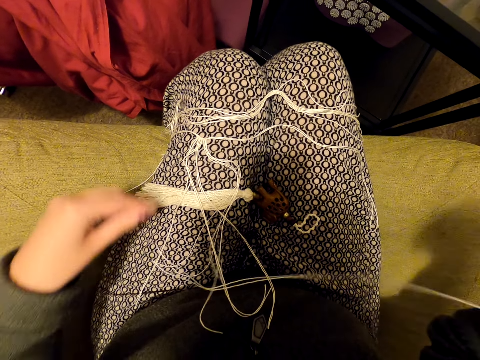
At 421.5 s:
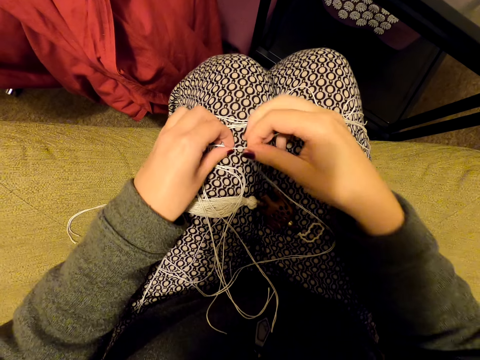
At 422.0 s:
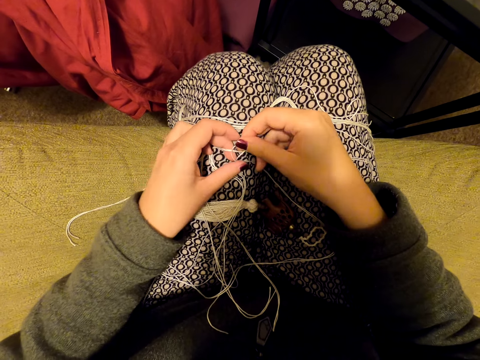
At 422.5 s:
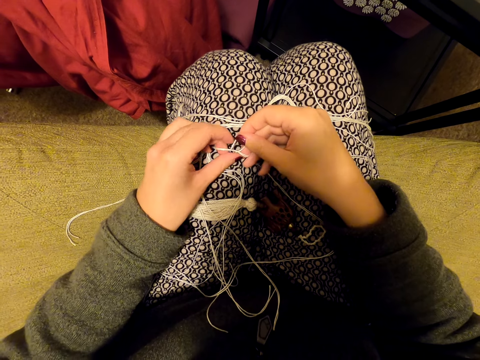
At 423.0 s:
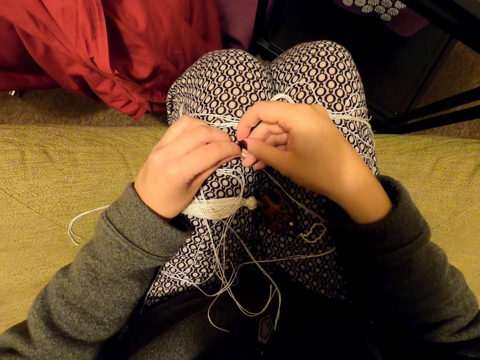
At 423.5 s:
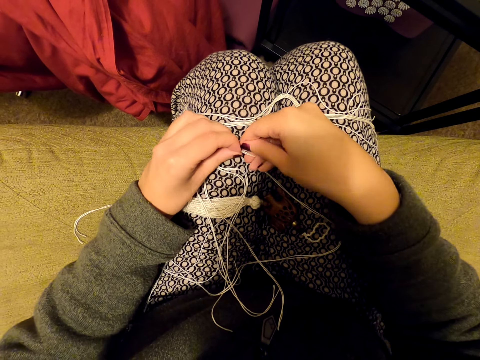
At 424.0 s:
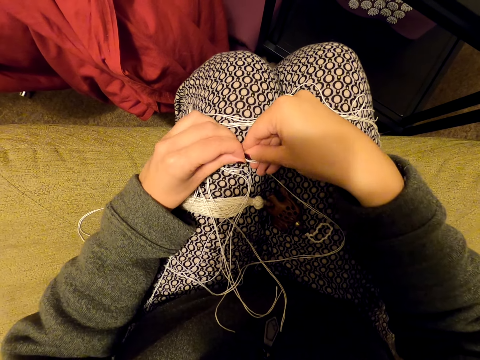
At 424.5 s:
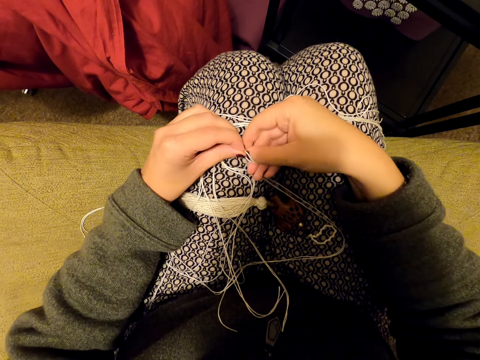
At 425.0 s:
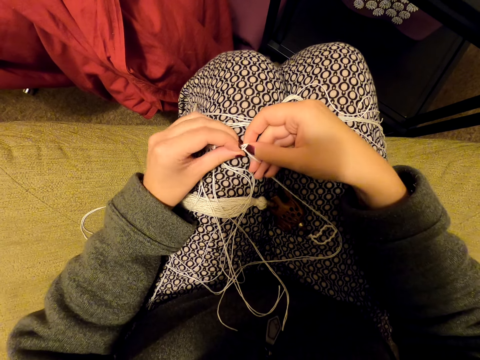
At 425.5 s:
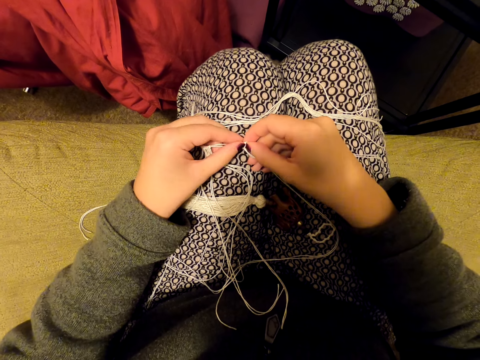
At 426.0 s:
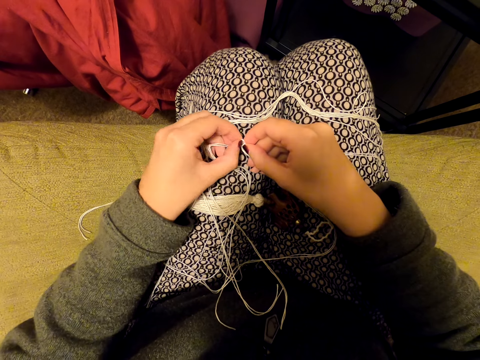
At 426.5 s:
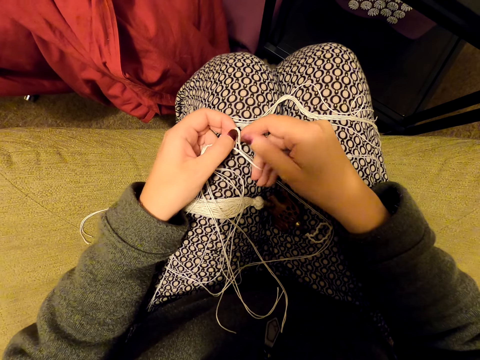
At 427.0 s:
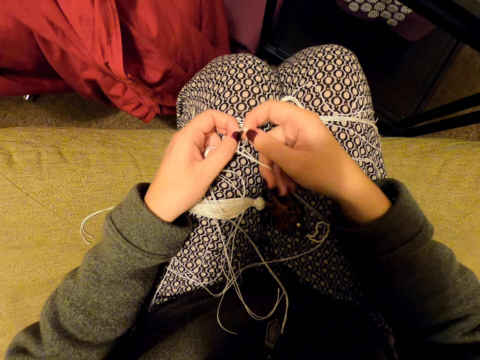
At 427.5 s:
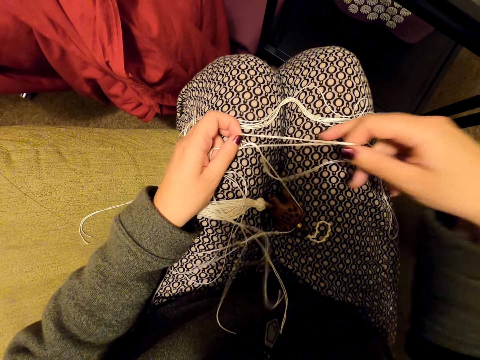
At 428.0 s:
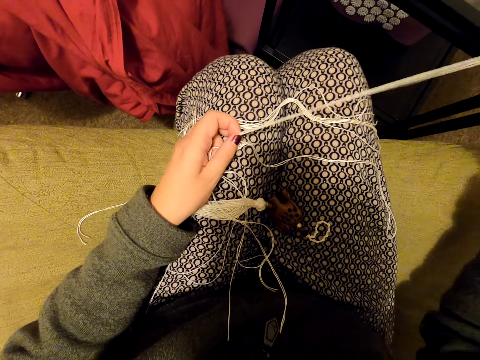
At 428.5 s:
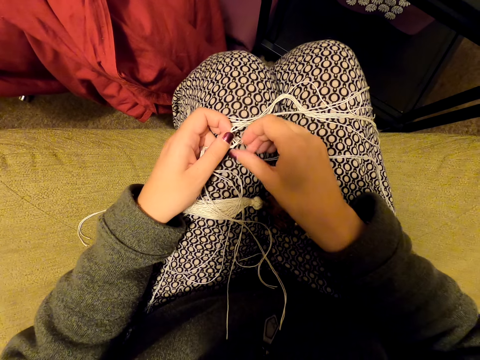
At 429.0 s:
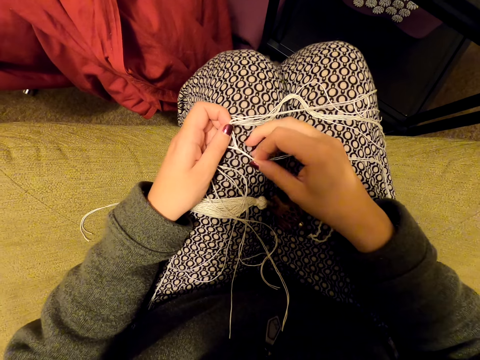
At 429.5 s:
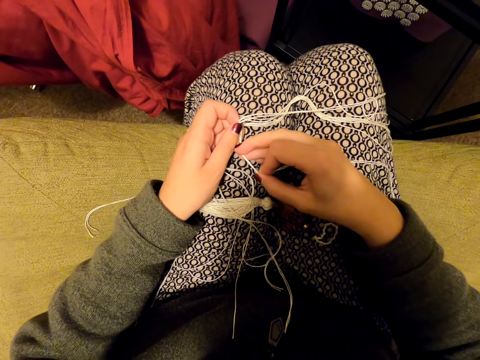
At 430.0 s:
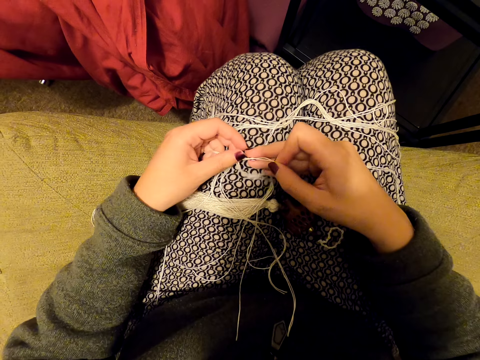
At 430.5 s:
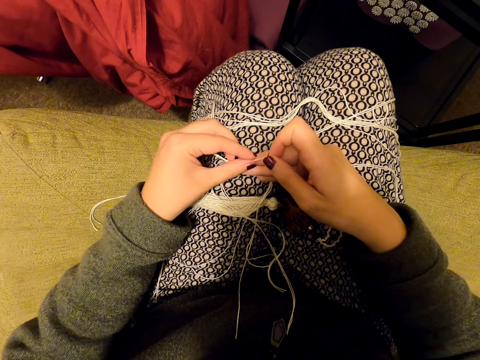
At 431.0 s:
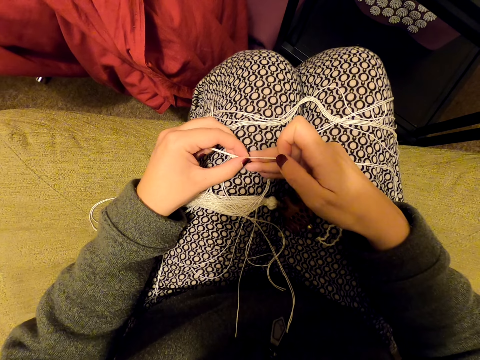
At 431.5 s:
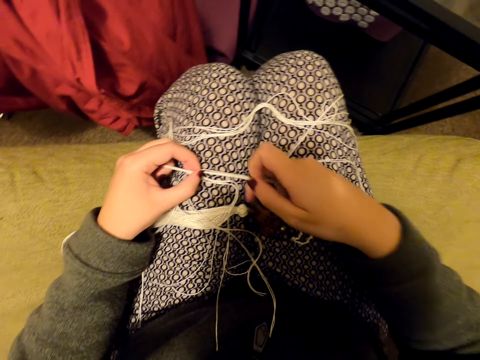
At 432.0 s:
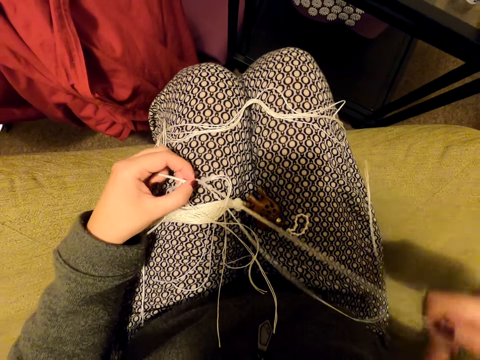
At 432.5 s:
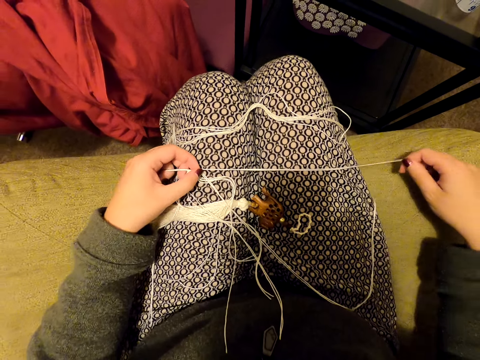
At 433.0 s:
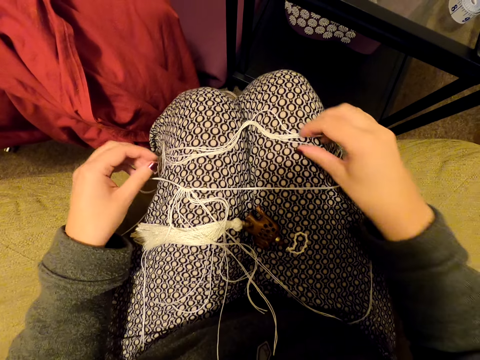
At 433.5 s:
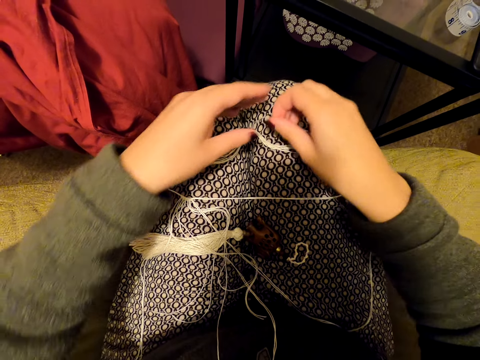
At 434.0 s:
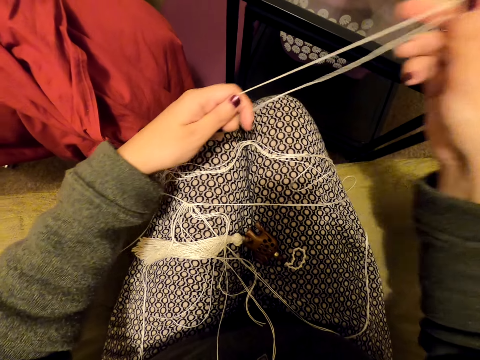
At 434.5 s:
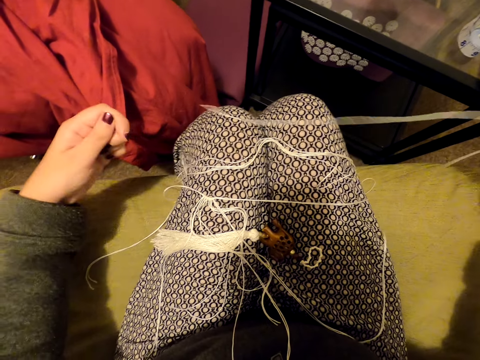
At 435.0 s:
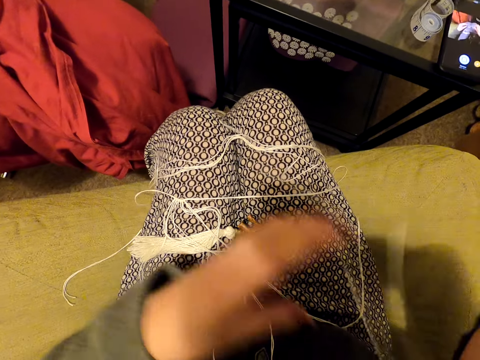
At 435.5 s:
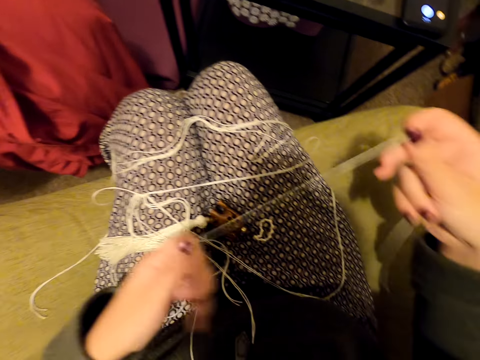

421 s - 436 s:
The camera wearer drops a thread. They align a piece of thread. They hold the thread. They tie threads. They tie a thread on a bigger thread. They straighten a piece of thread. They move a hand along the thread. They straighten a piece of thread again. They drop the thread. They pick a piece of thread from the pieces. They hold the thread with the other hand. They move a hand along the thread. They straighten a piece of thread. They hold the thread.

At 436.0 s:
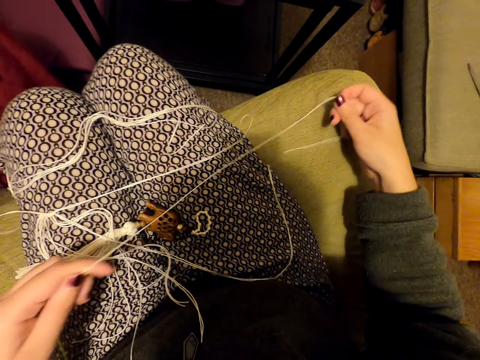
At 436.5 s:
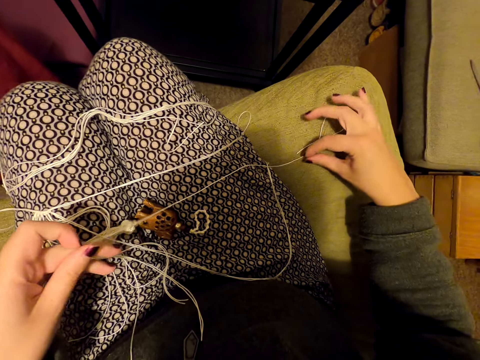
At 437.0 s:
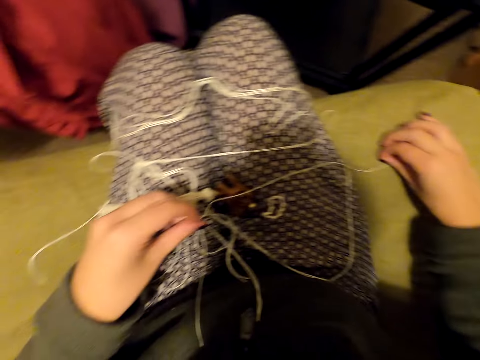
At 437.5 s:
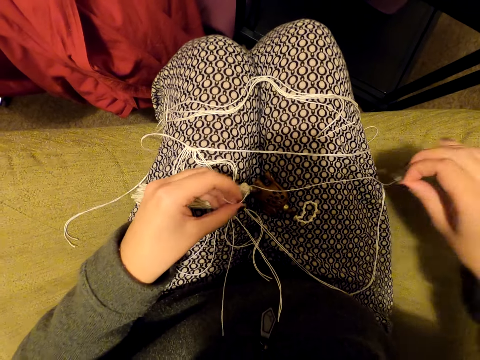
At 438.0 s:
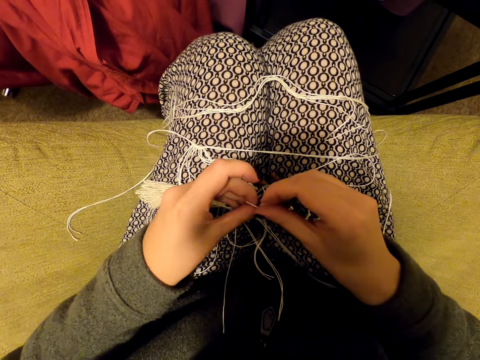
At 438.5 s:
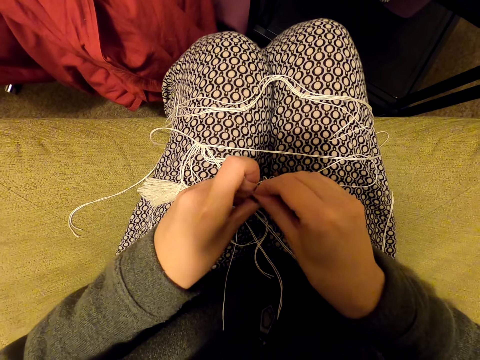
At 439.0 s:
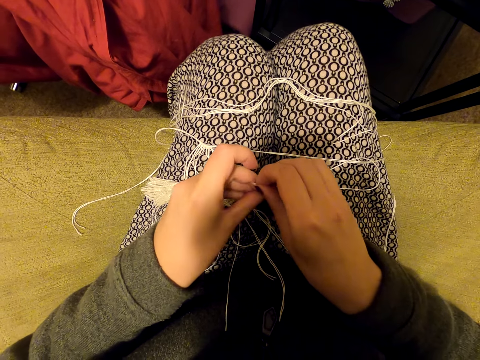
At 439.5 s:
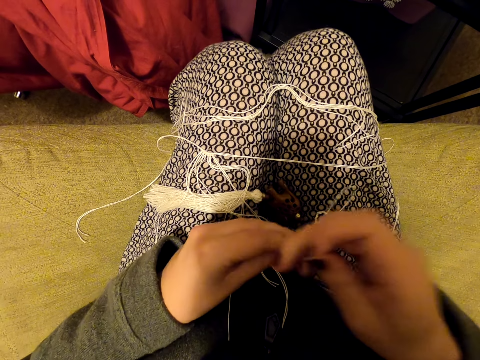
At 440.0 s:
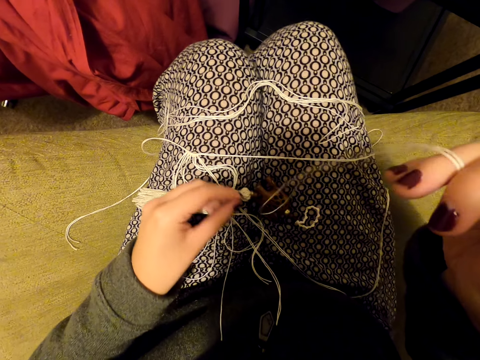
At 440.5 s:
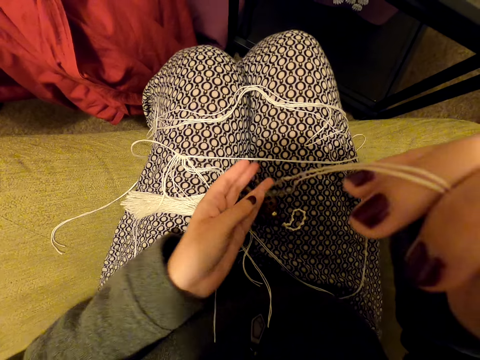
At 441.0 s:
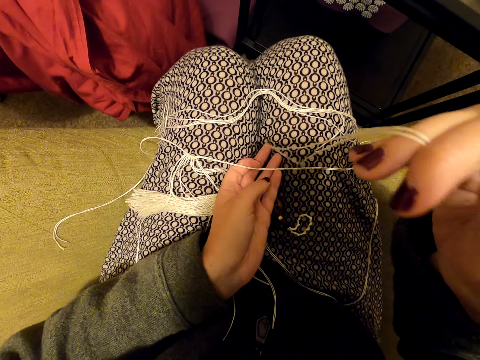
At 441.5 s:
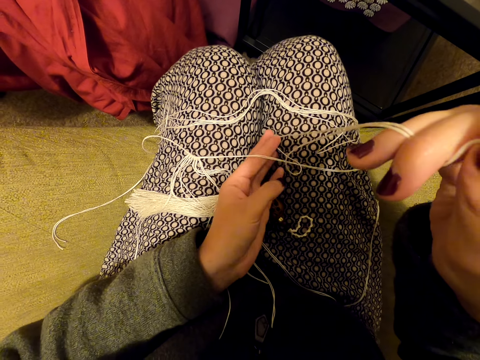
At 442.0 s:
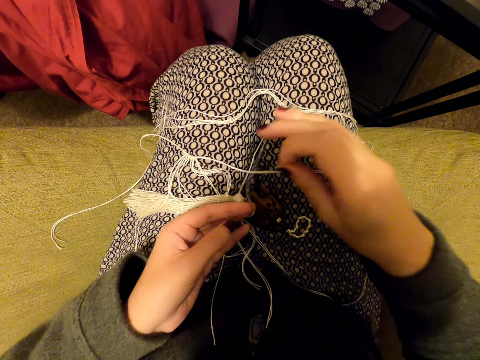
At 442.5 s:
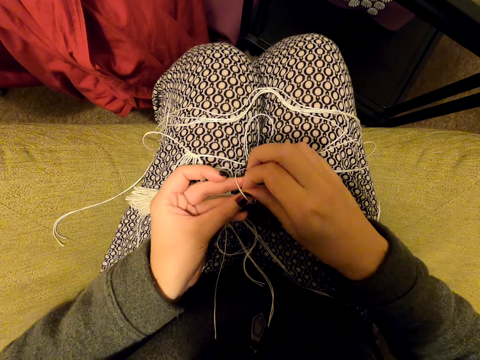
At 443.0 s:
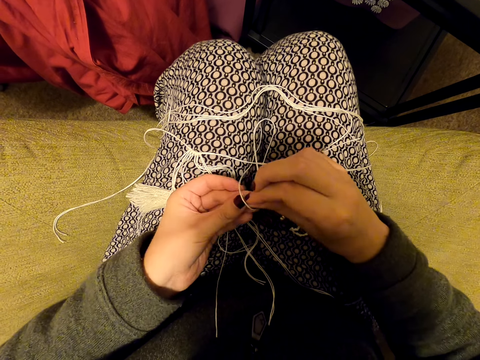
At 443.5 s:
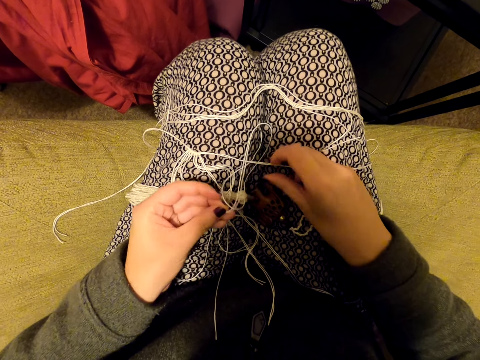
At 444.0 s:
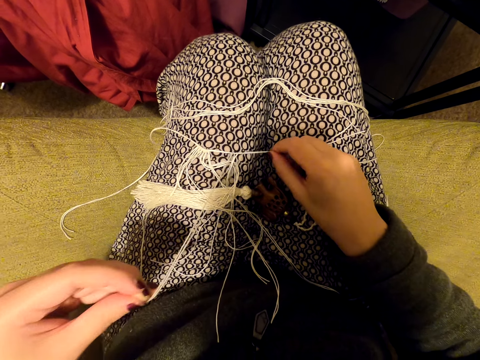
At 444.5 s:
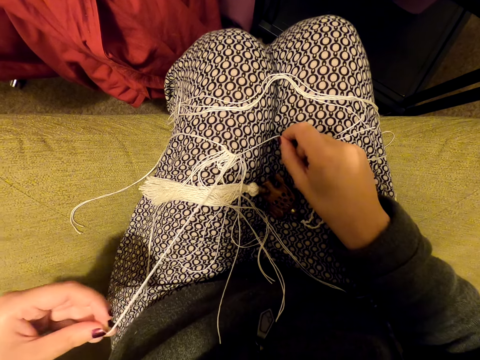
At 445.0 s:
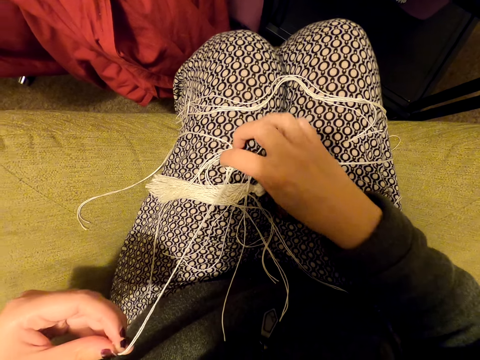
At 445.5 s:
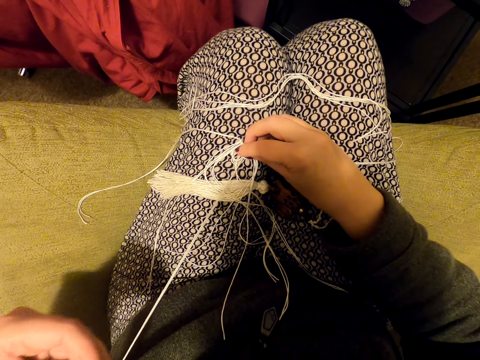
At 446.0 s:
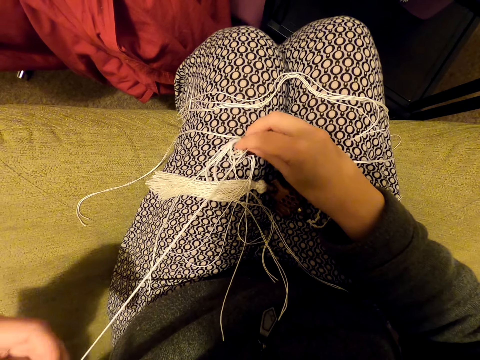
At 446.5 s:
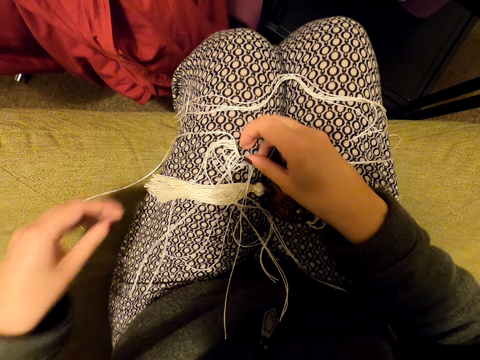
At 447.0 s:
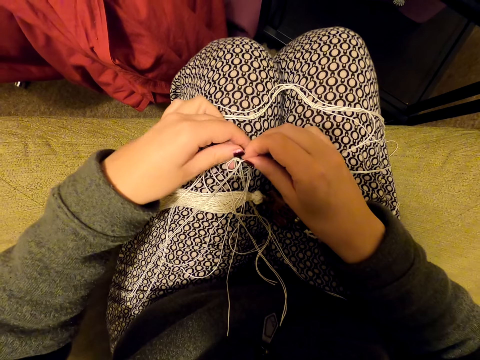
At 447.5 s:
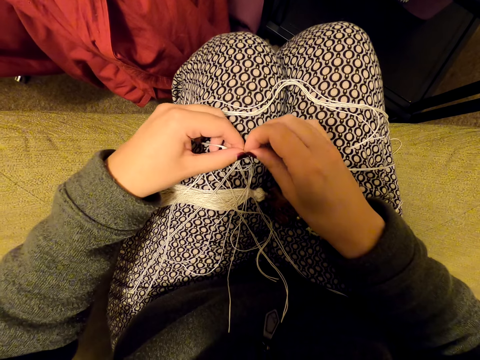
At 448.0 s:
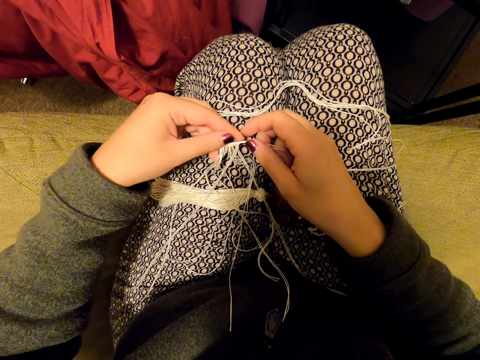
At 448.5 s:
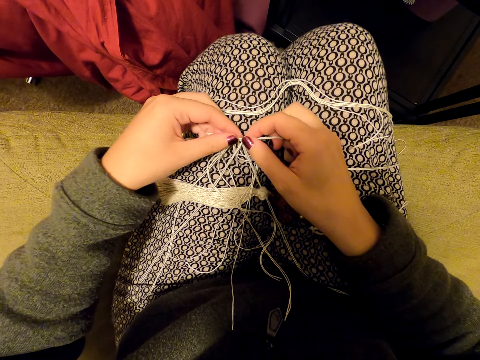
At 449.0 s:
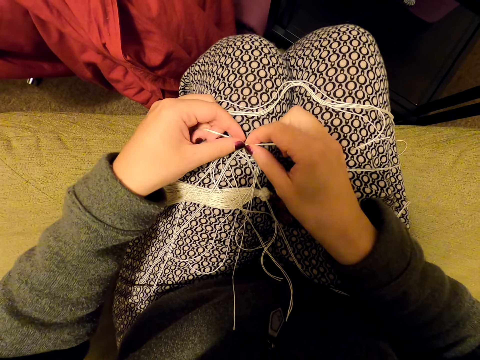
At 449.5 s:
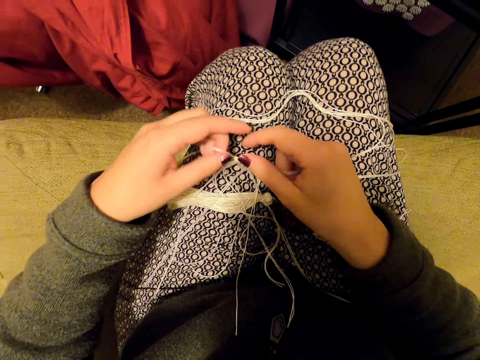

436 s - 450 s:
The camera wearer puts a thread on the lap. They pick the thread. They align a piece of thread. They hold the thread. They move a hand along the thread. They straighten a piece of thread. They tie a thread on a bigger thread. They straighten the pieces of thread.
